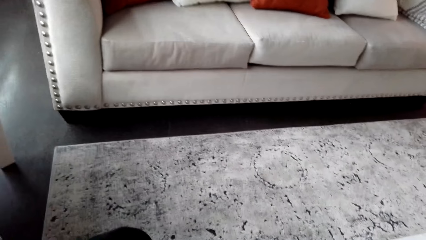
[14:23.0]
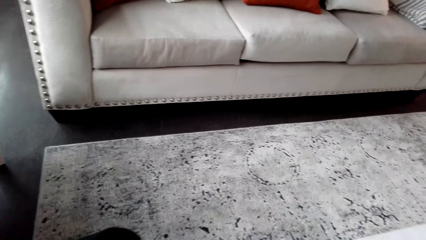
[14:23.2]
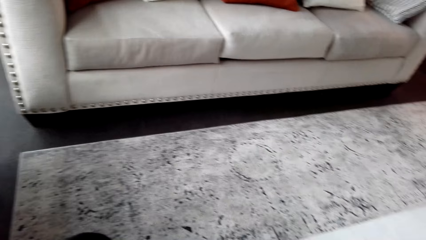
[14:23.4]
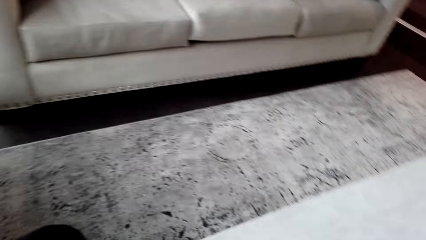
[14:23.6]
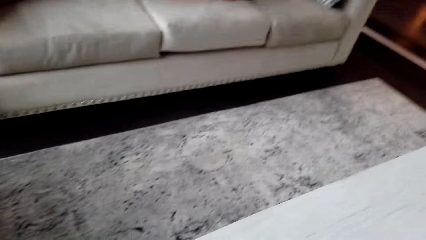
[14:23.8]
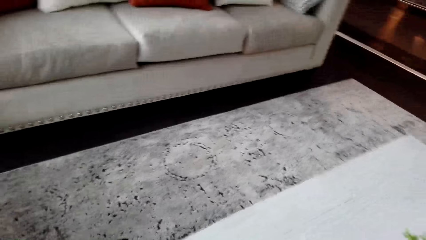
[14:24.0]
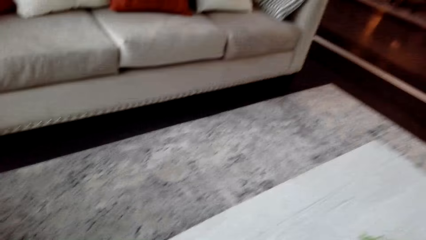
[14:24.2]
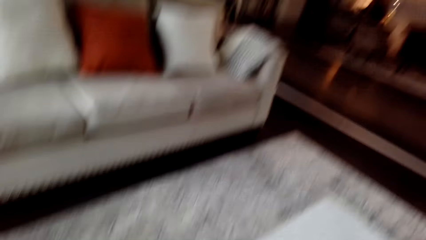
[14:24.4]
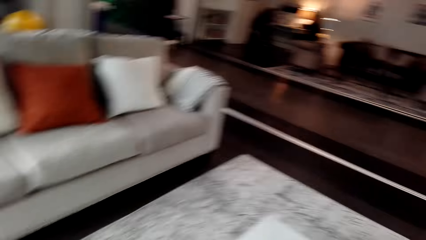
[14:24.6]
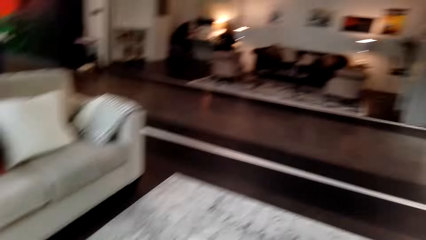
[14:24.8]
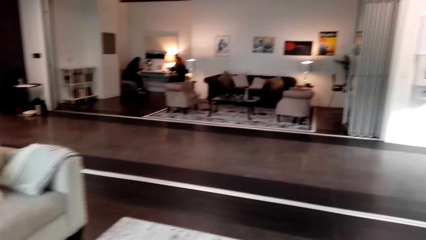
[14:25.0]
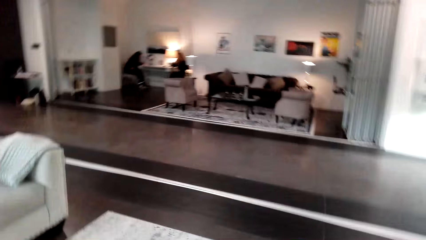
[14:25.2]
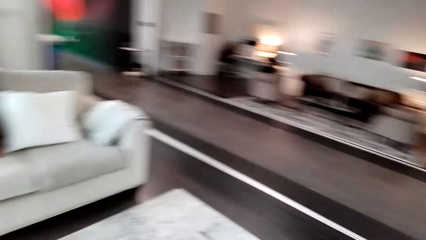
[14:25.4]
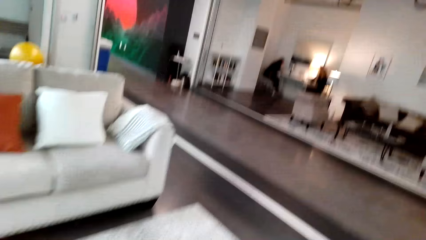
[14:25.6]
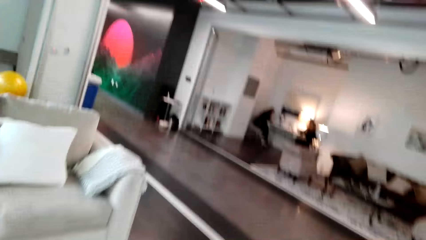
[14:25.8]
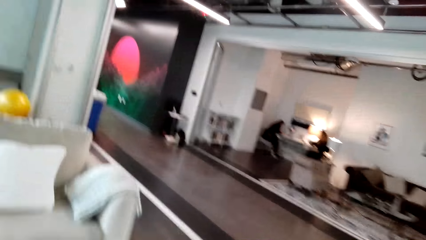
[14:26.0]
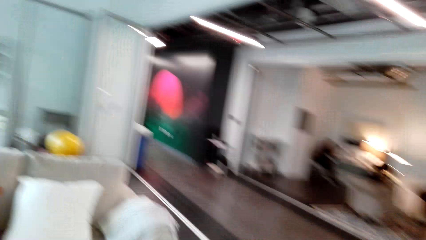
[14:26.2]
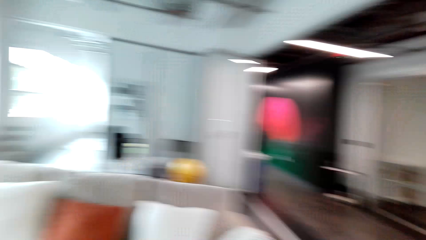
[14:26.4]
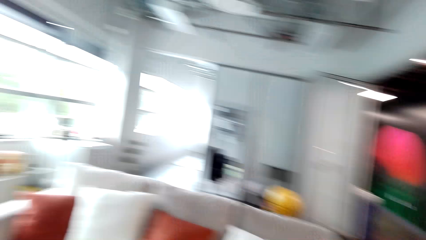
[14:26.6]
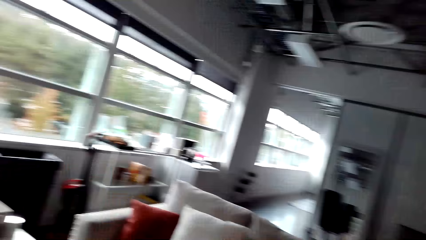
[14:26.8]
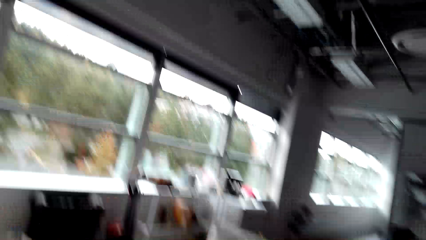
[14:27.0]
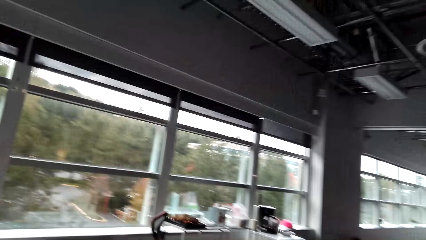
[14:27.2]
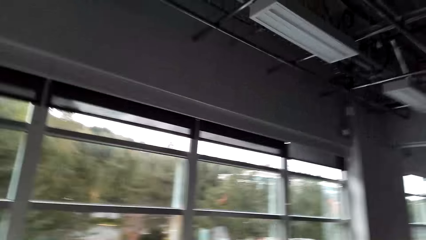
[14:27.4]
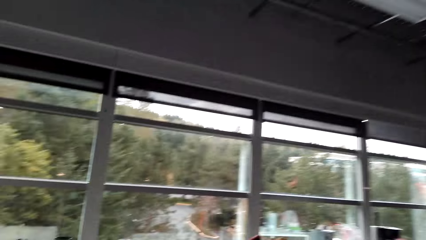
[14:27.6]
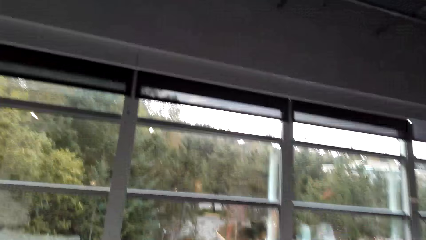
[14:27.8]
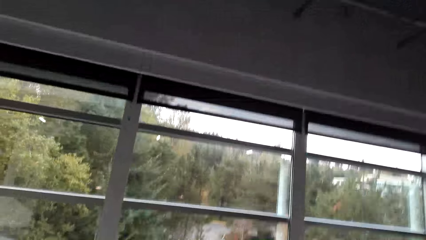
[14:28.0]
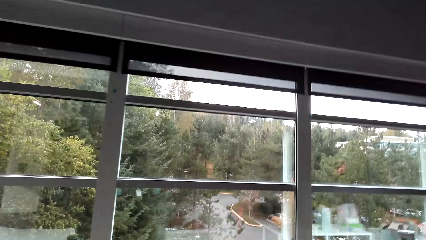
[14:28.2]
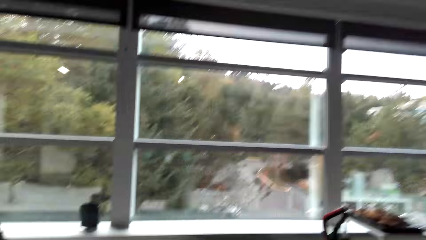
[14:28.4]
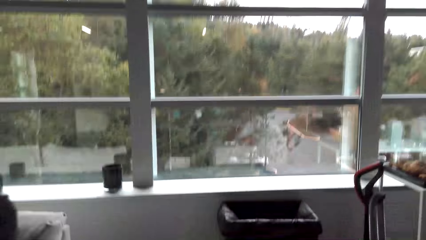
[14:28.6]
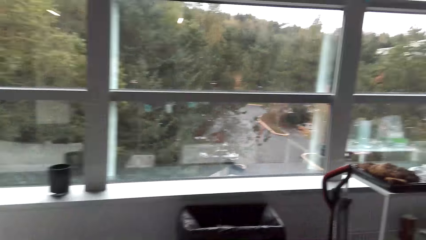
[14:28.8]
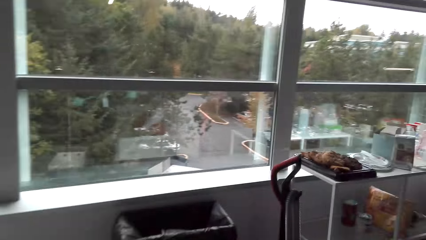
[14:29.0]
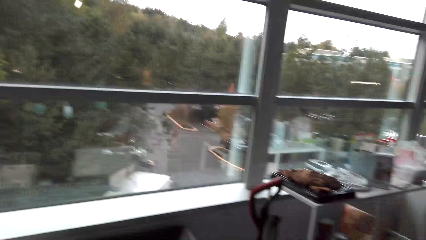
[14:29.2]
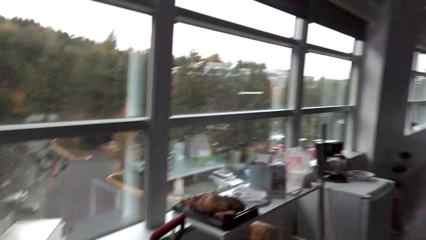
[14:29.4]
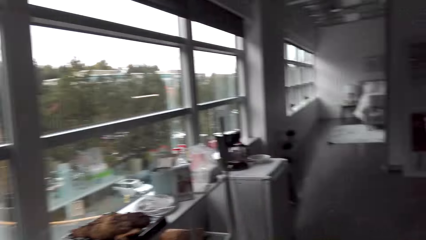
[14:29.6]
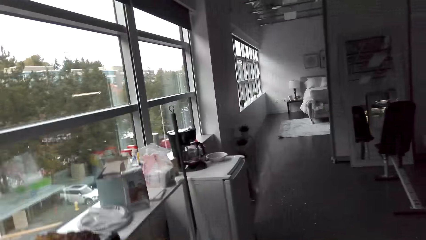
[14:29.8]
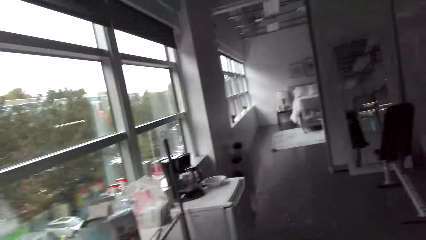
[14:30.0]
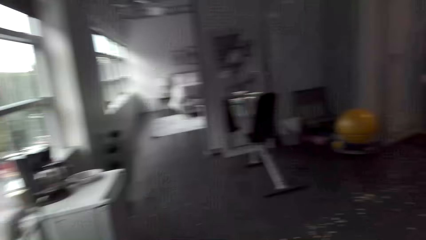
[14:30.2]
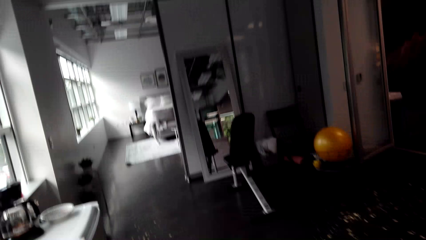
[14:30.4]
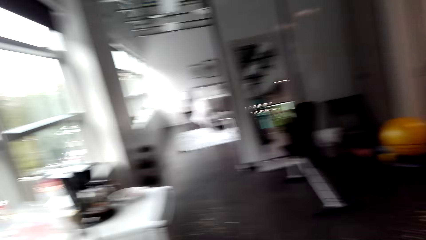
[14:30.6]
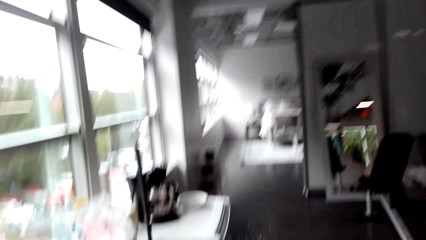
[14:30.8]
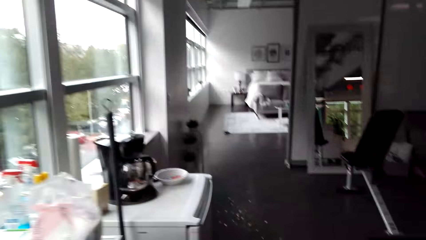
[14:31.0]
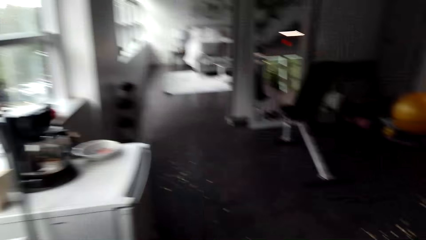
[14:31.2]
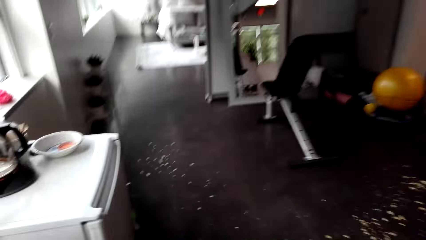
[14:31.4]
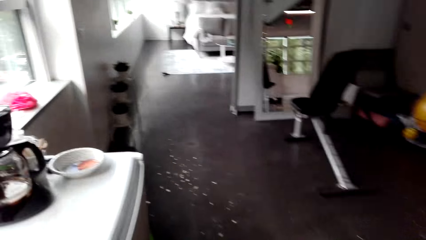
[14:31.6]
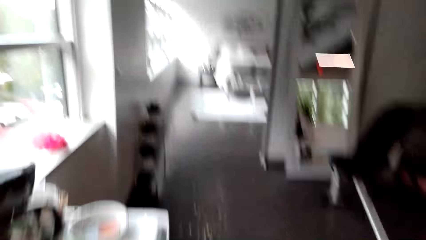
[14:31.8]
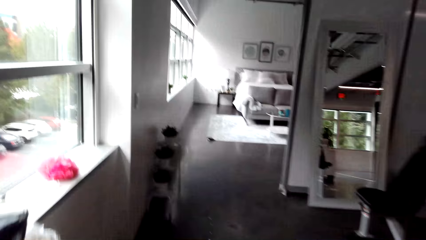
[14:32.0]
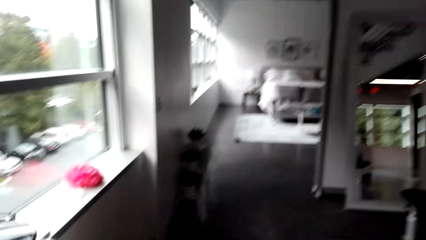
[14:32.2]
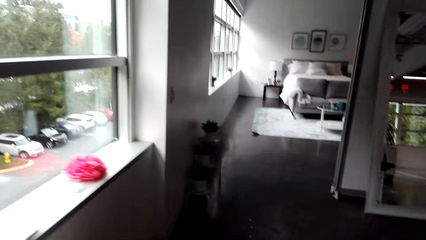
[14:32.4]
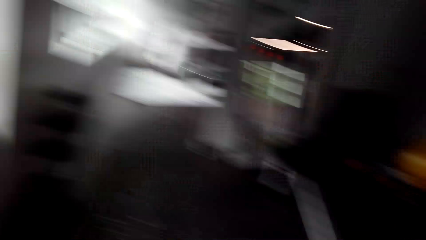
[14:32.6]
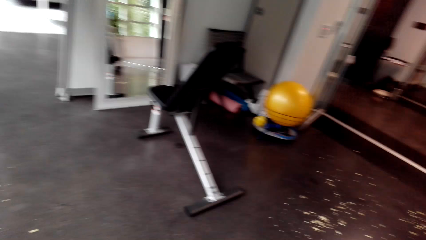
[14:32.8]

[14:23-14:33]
The camera wearer is walking around. They walk in the house.

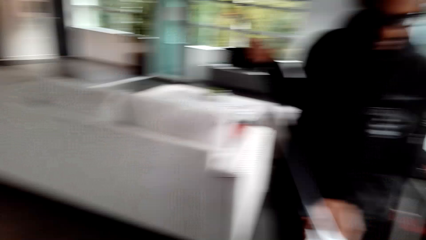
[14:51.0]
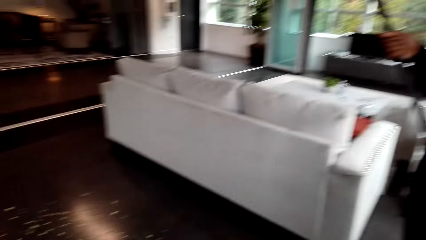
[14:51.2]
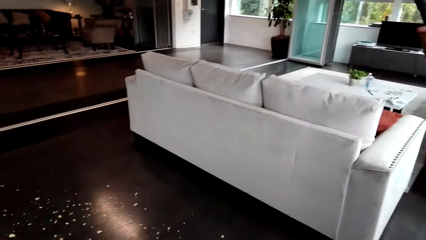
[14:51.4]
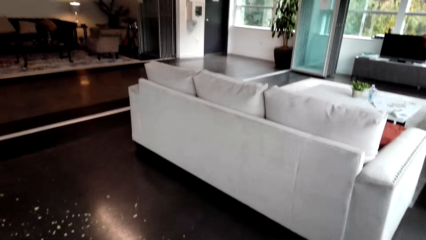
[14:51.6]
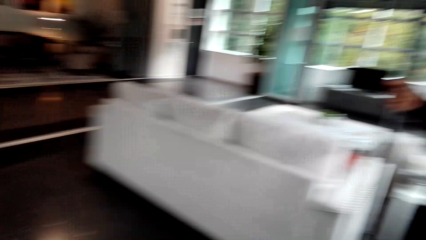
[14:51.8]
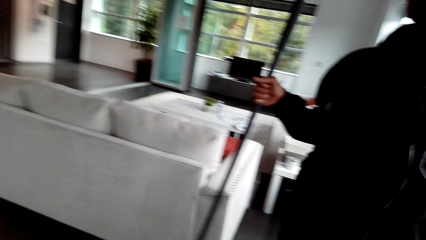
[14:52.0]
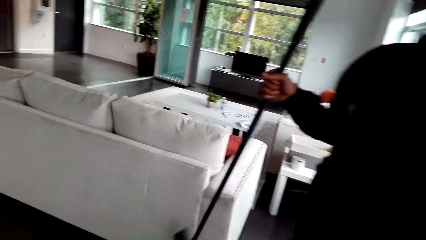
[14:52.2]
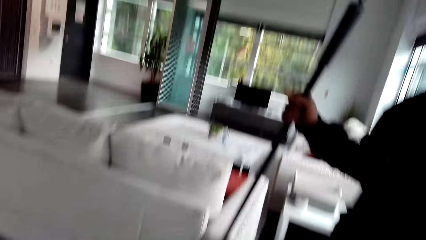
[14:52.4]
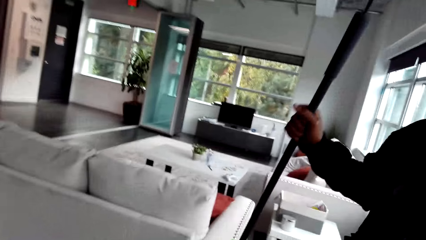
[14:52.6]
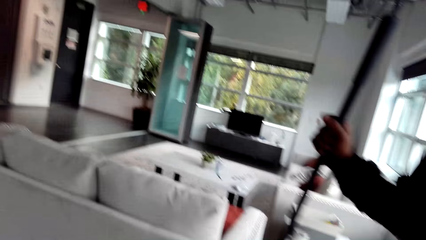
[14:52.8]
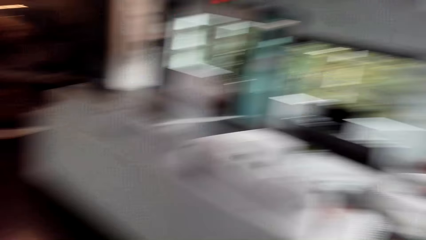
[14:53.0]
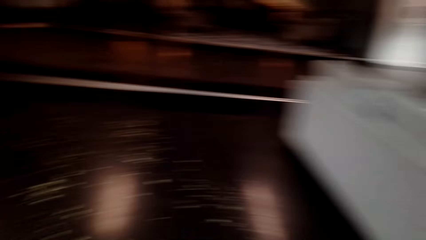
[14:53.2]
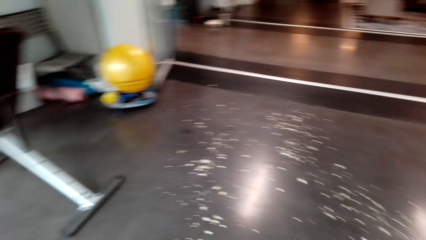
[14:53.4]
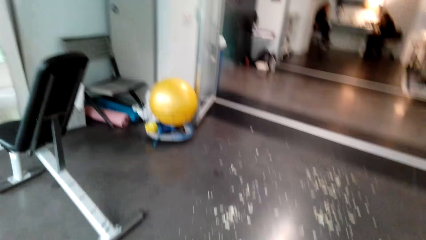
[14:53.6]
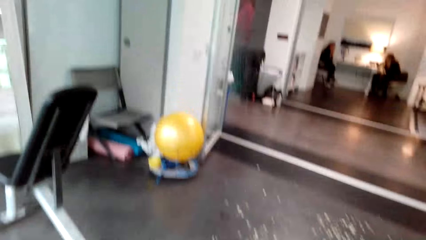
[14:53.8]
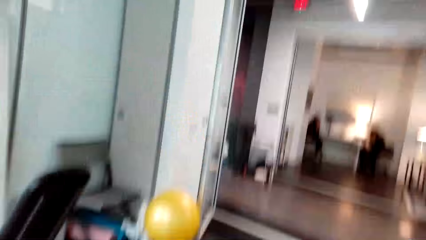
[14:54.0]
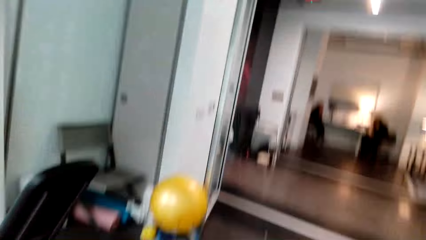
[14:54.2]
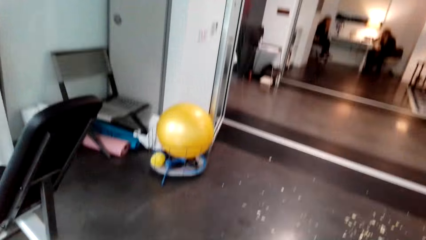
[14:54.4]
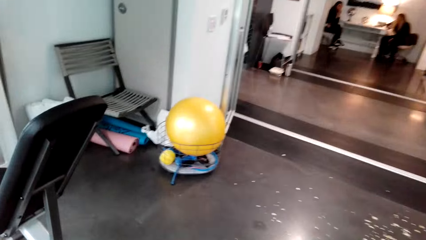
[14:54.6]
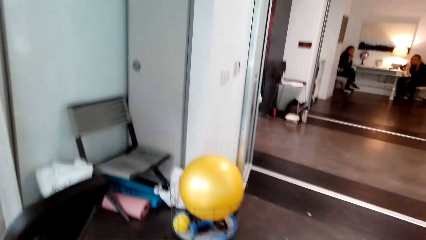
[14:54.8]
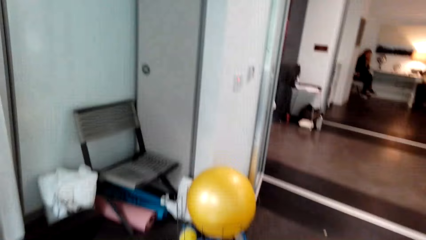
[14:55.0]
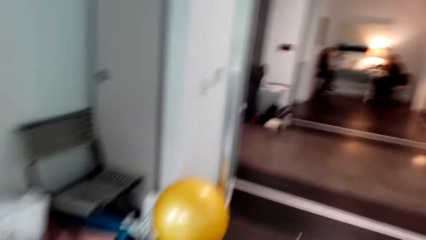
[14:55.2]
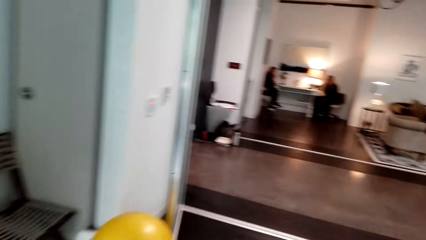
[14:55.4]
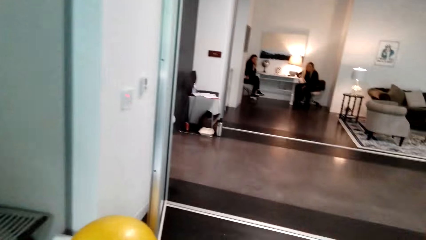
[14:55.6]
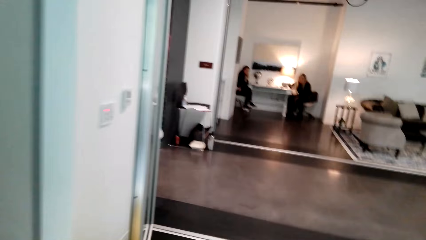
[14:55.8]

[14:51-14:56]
A person is picking up a broom. The camera wearer moves around.
